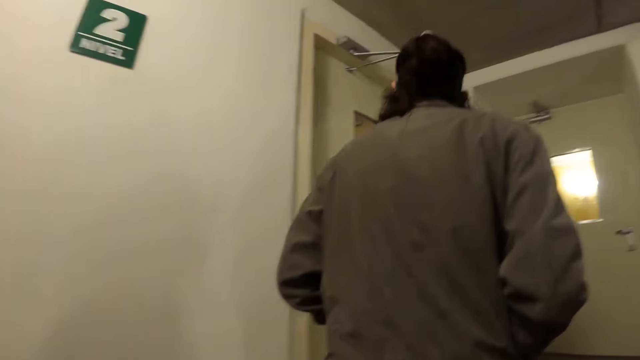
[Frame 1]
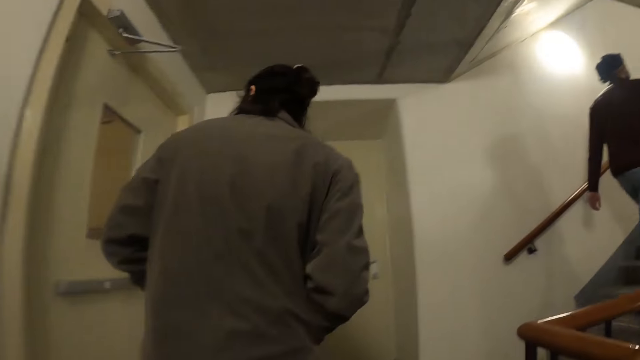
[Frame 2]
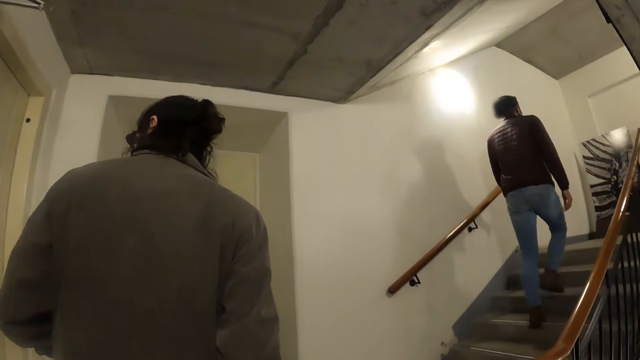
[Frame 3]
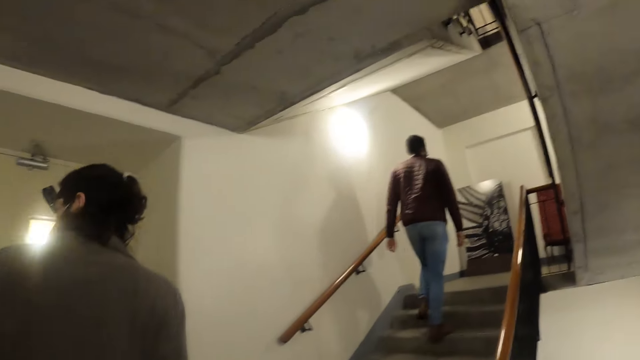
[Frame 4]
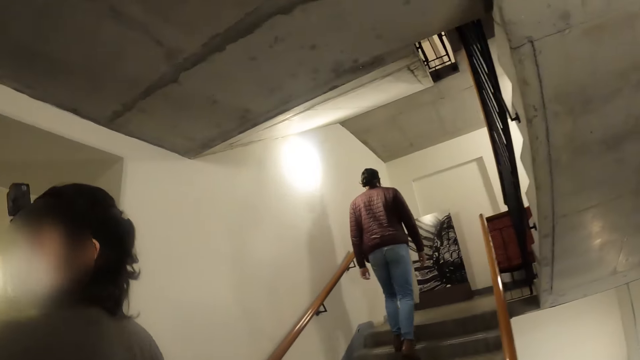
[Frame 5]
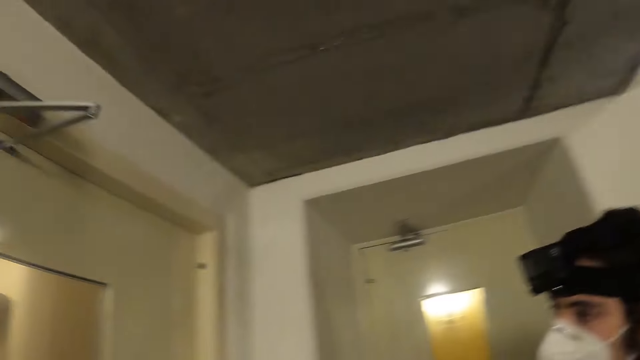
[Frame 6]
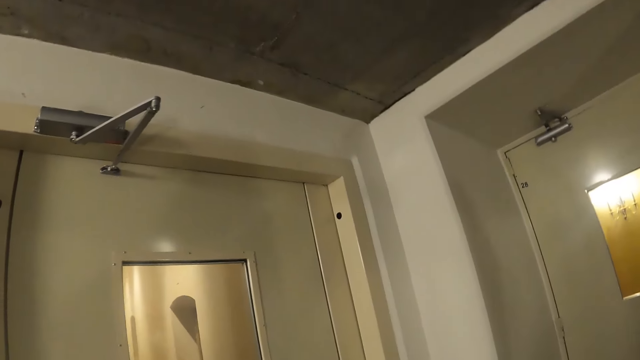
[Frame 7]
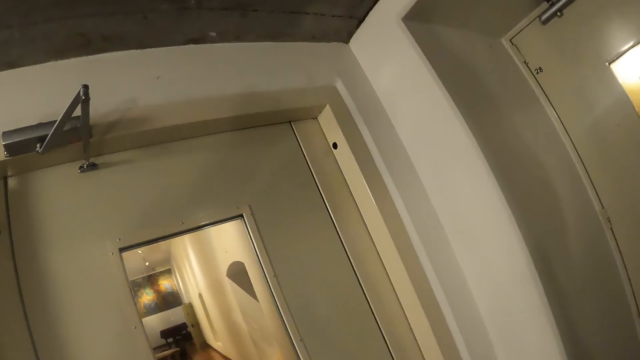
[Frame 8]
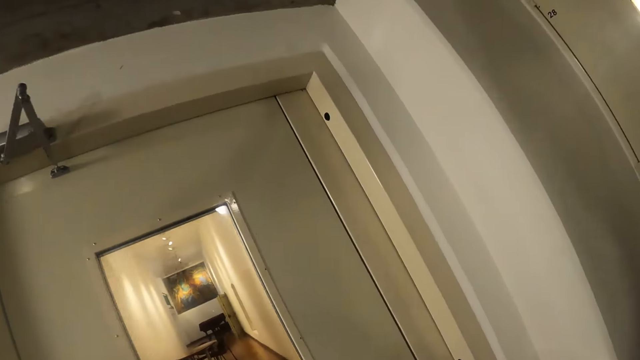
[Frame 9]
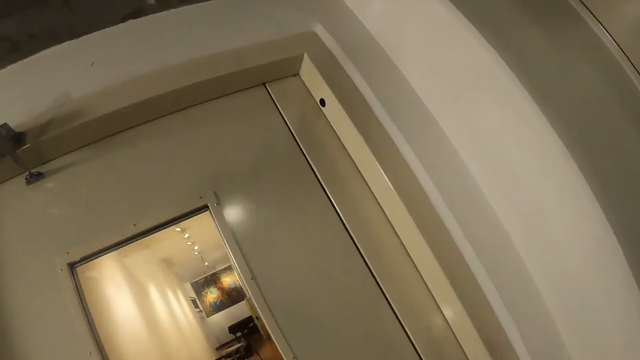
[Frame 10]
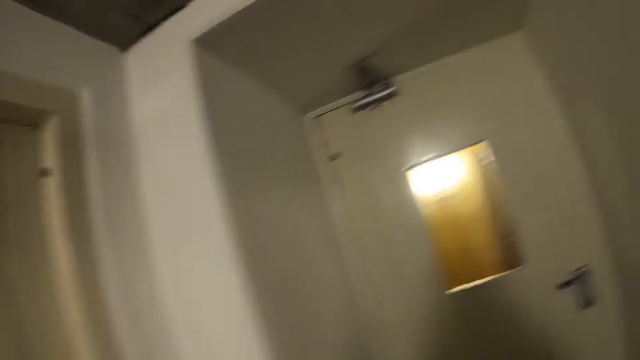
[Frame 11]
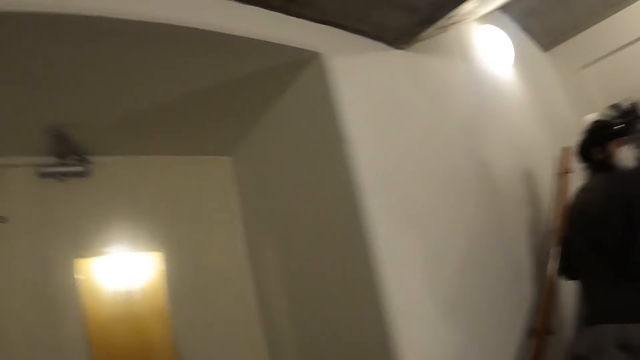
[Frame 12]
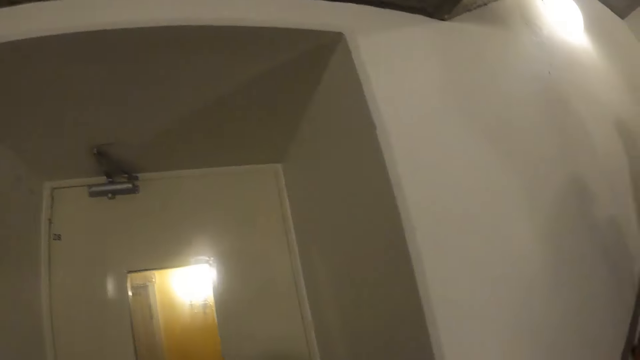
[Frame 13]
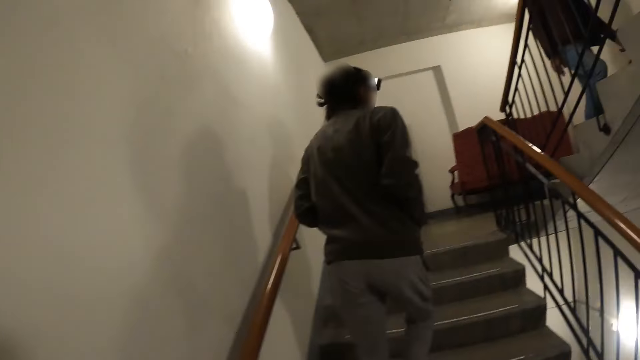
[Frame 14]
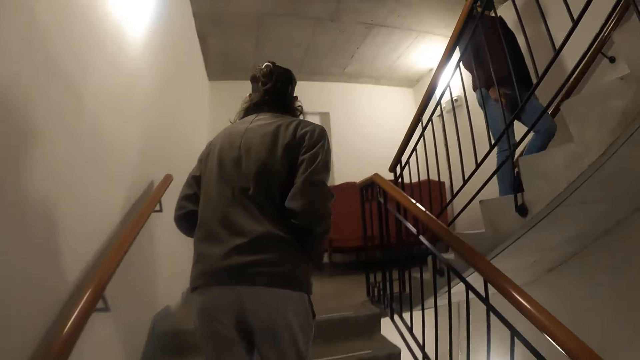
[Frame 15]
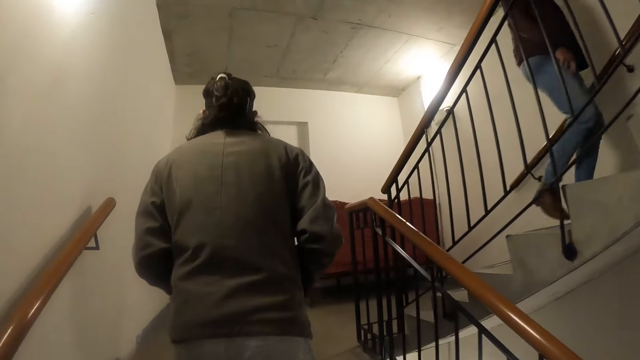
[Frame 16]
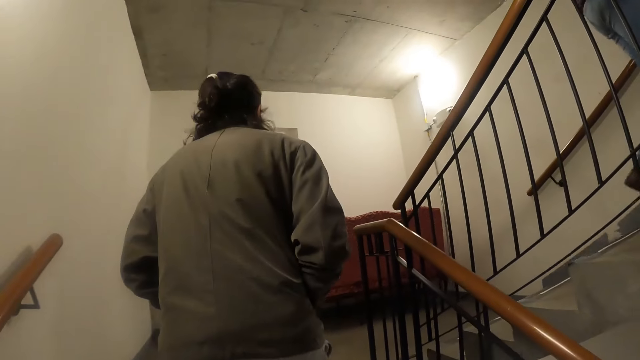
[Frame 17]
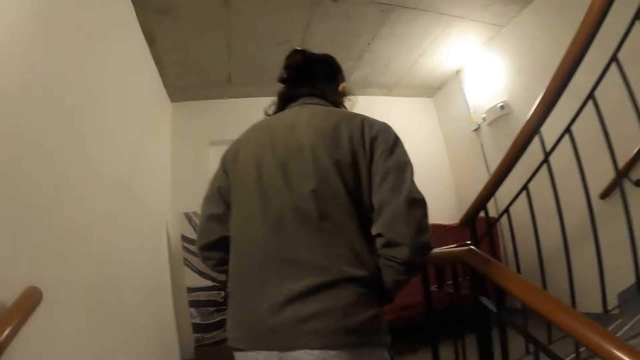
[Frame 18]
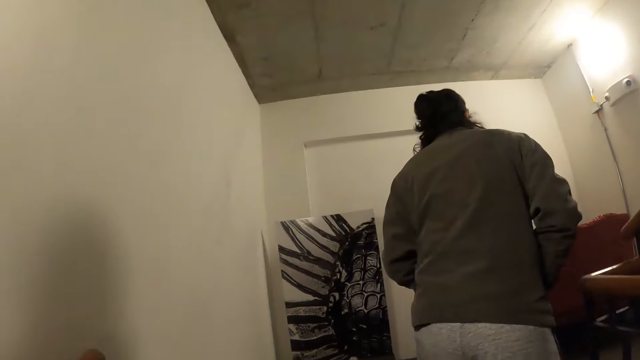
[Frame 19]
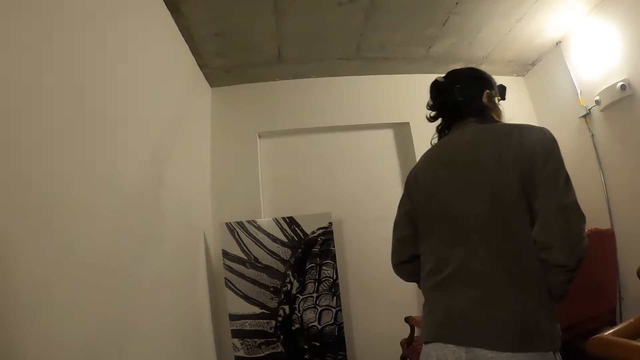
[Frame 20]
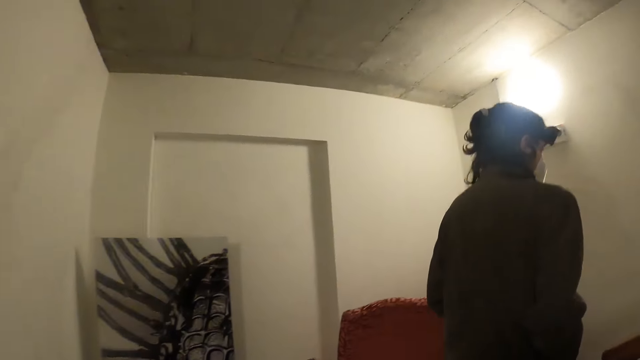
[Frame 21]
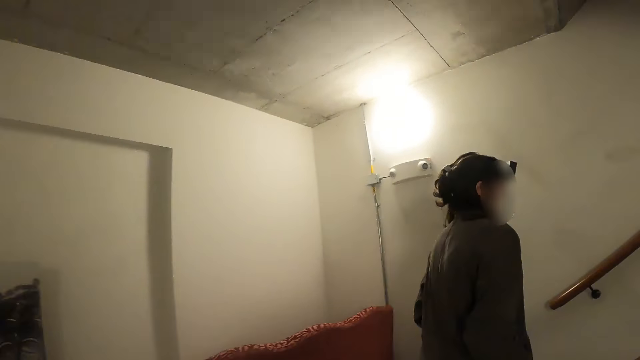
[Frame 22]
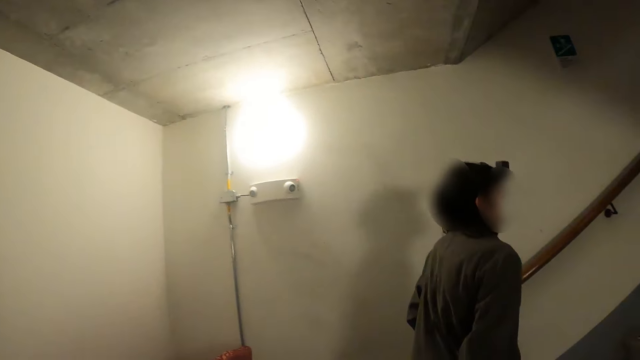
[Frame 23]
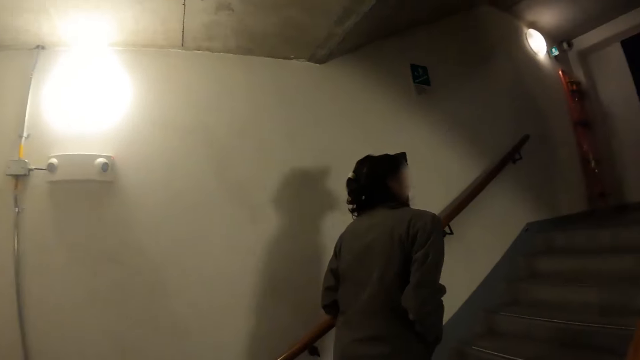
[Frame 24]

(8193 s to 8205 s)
The camera wearer stares at the room. They climb the staircase.

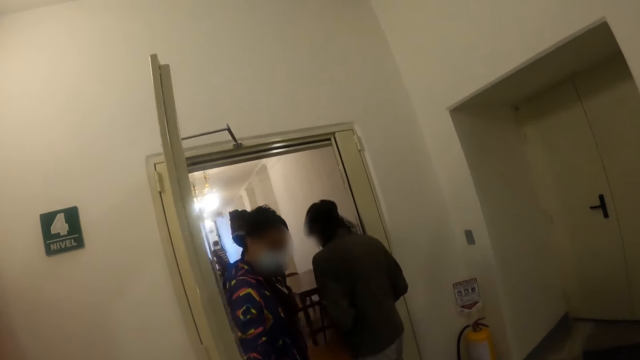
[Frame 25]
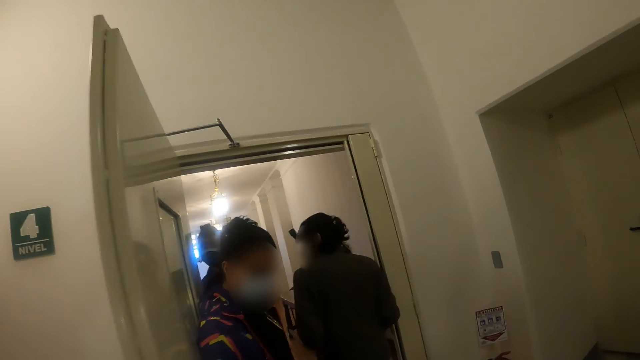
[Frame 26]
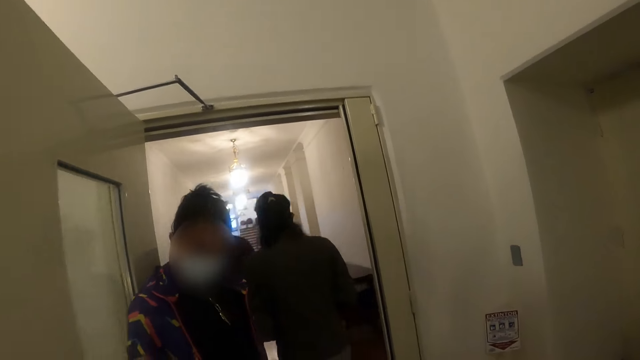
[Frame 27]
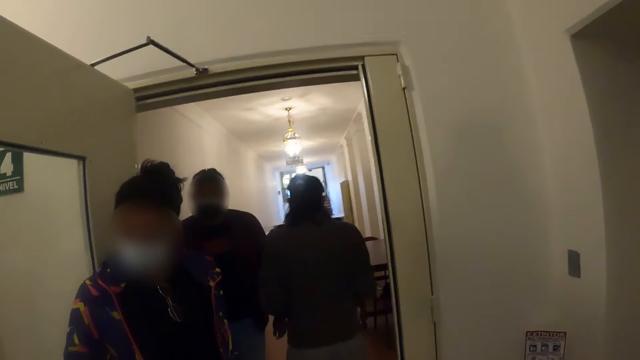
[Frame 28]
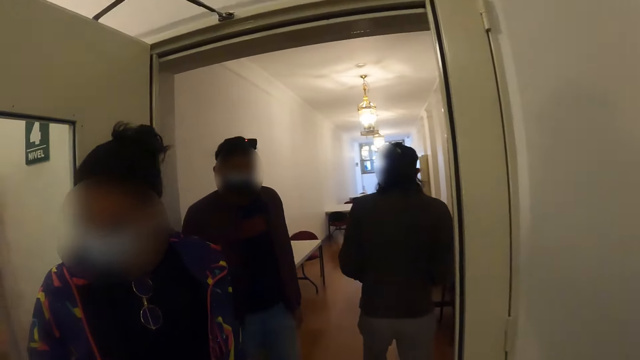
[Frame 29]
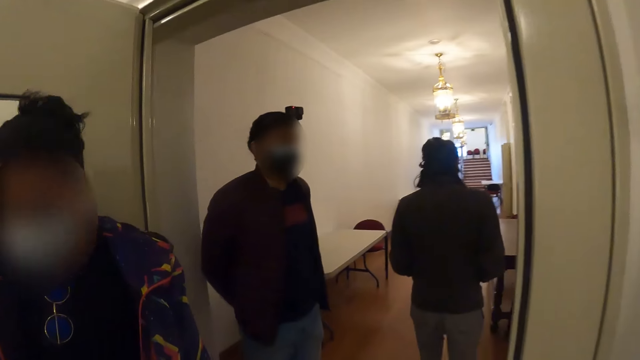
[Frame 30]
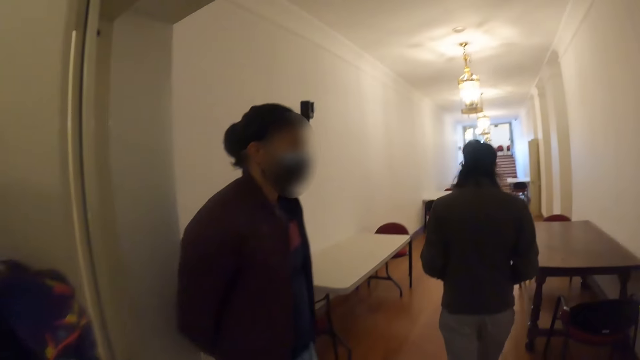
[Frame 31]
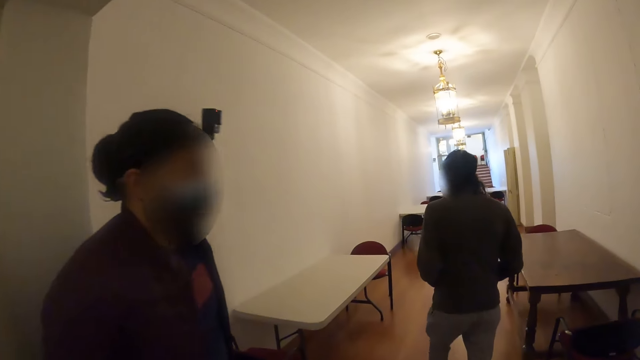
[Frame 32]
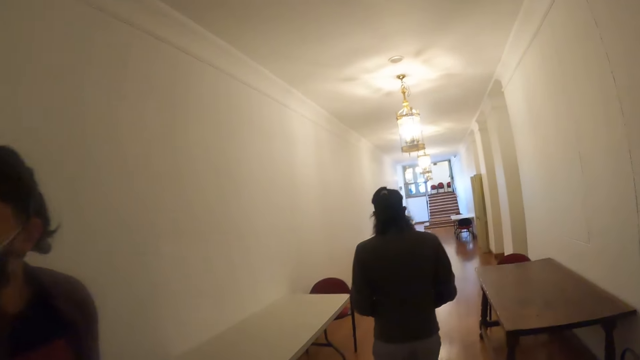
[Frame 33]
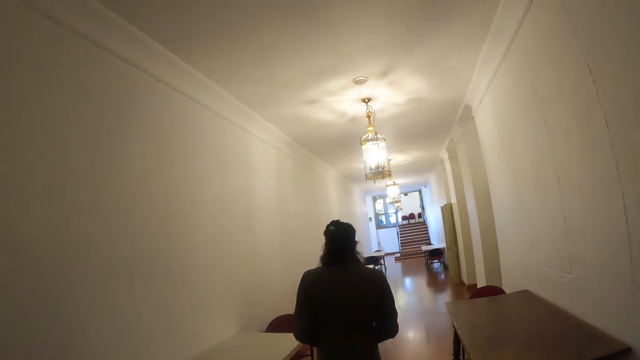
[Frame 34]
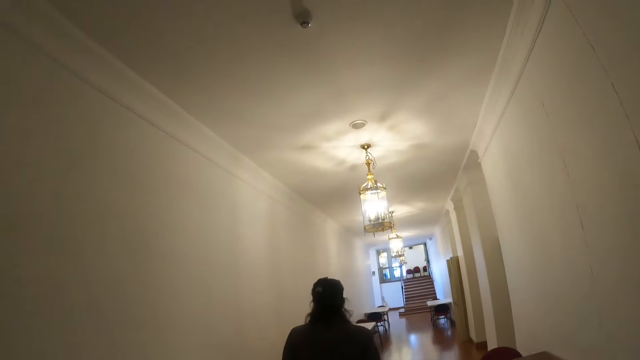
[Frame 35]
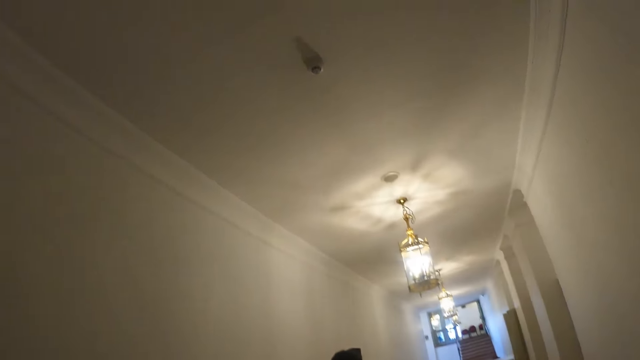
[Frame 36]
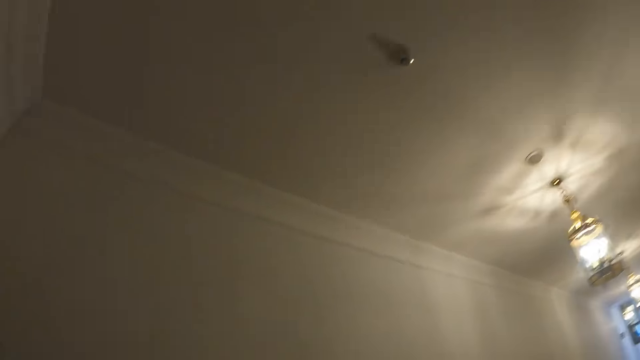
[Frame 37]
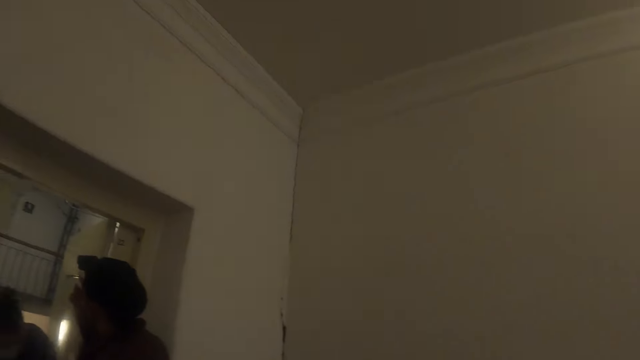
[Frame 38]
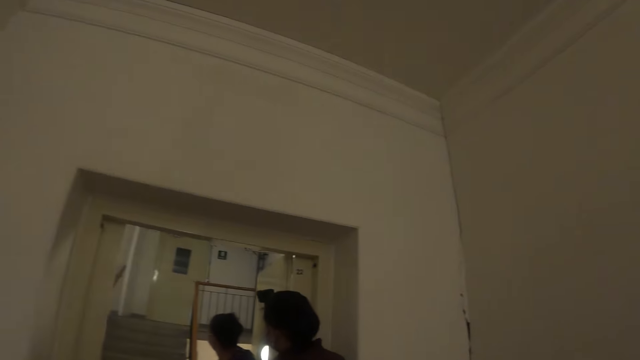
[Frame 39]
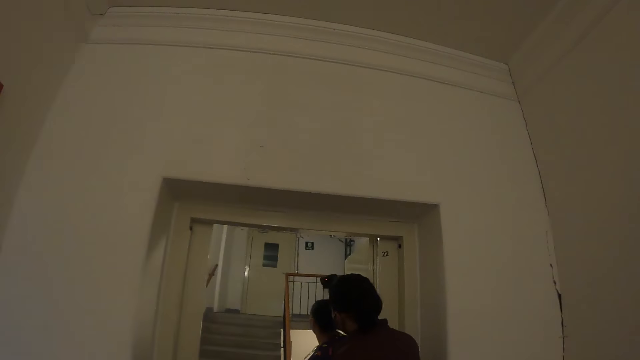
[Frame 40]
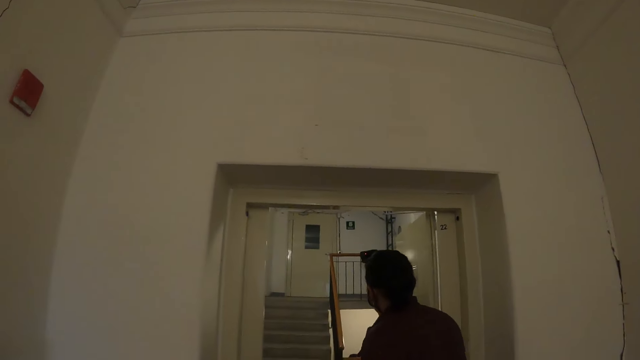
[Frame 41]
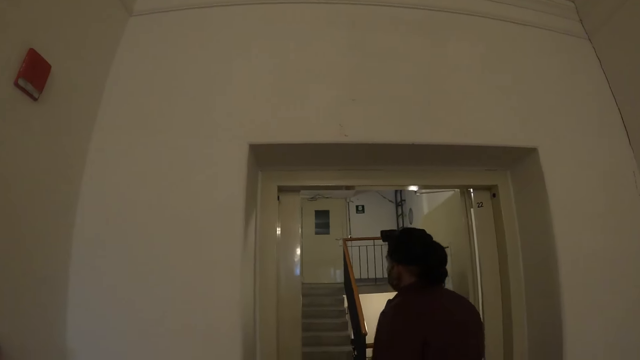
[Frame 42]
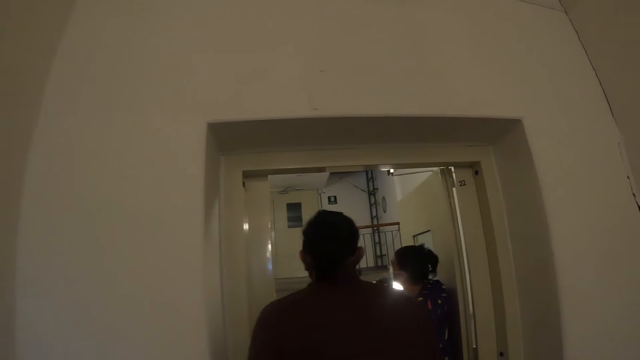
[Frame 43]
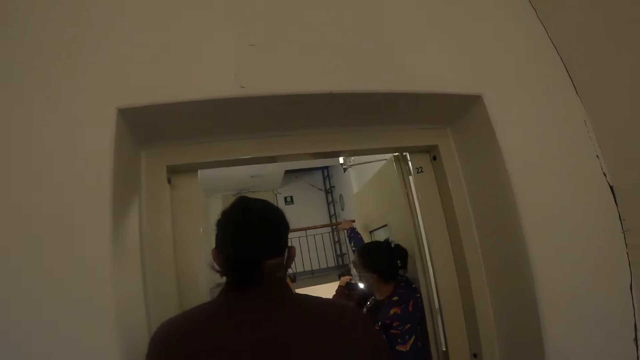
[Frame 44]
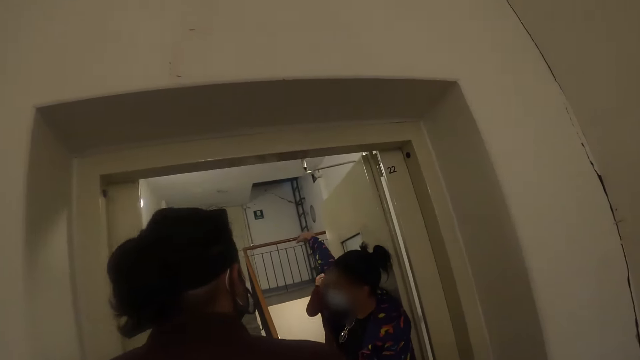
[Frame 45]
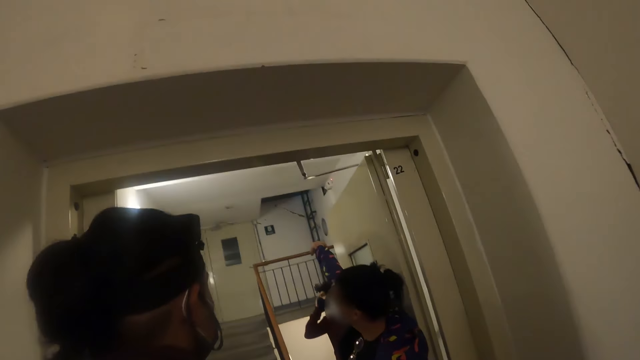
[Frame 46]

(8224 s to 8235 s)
The camera wearer enters the hallway. They look around.
